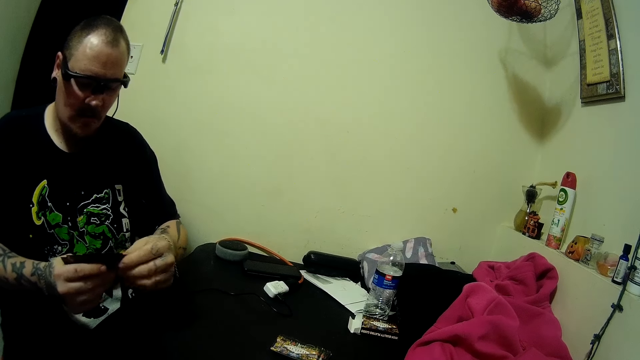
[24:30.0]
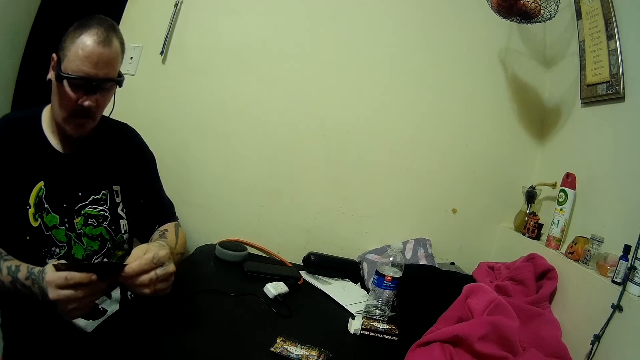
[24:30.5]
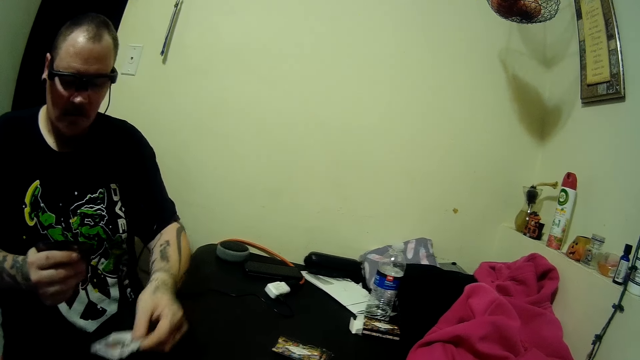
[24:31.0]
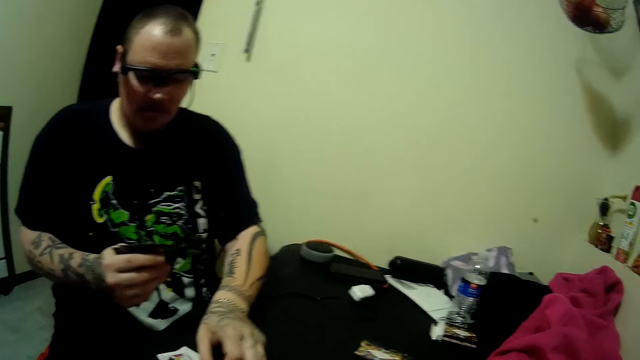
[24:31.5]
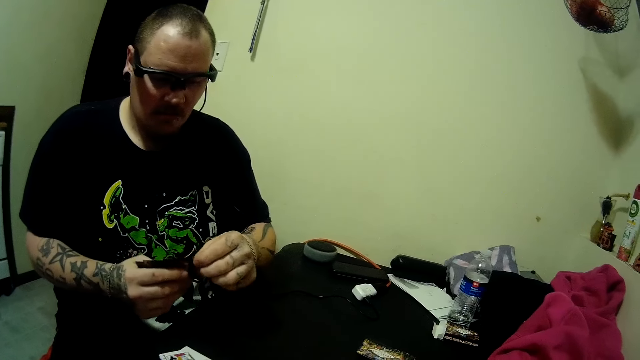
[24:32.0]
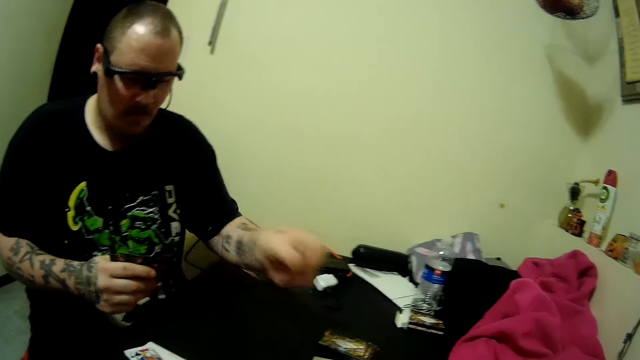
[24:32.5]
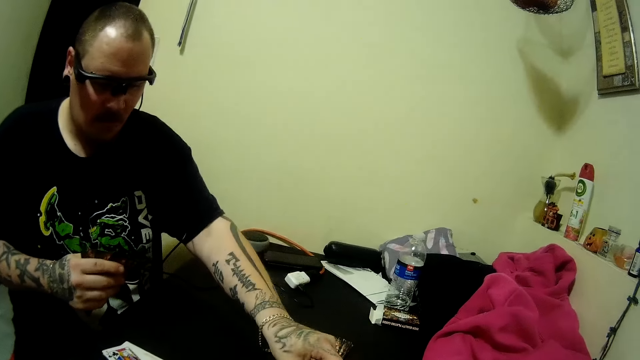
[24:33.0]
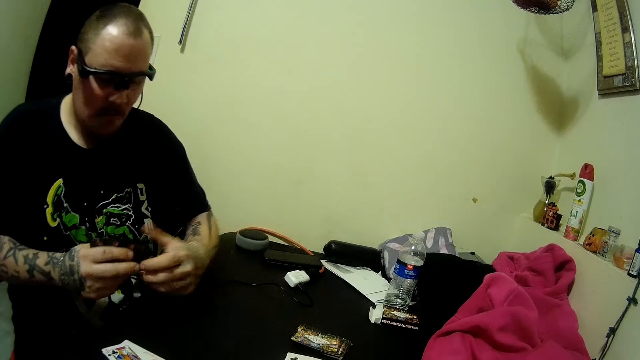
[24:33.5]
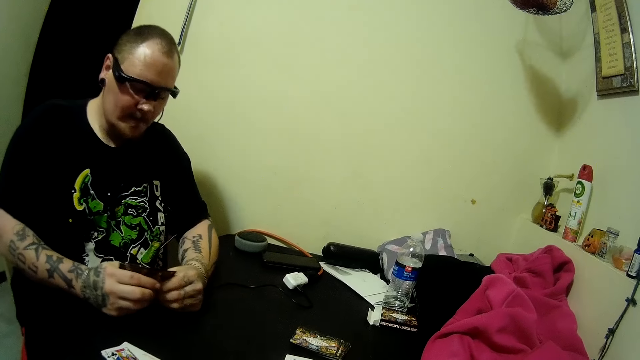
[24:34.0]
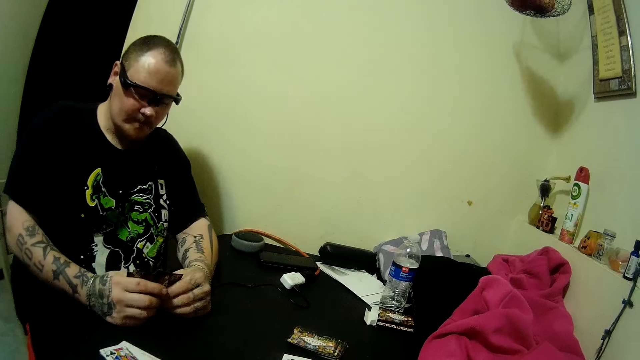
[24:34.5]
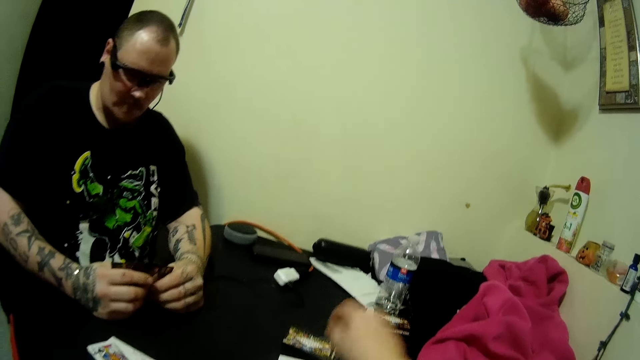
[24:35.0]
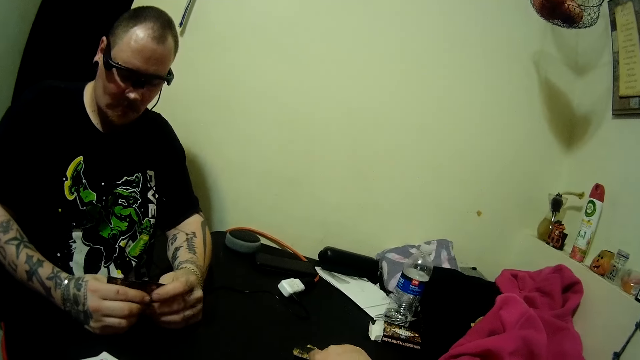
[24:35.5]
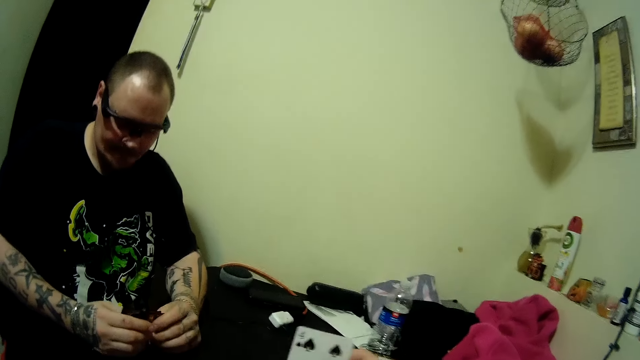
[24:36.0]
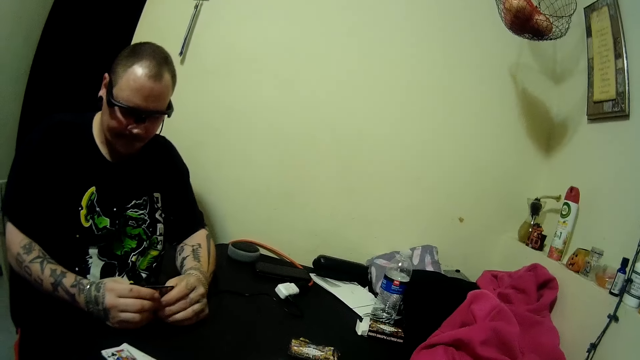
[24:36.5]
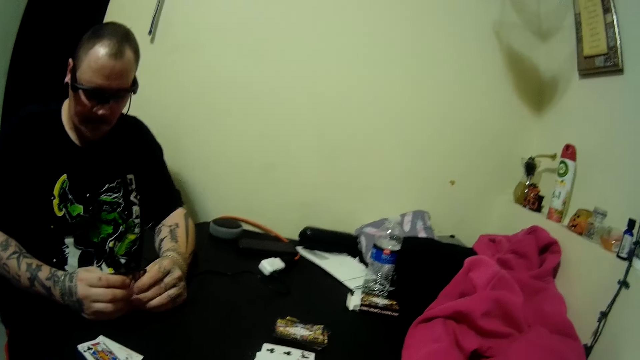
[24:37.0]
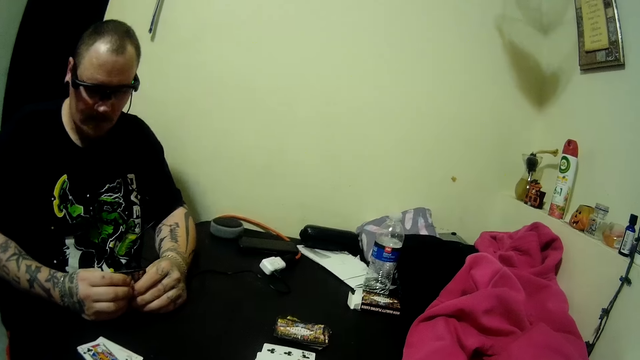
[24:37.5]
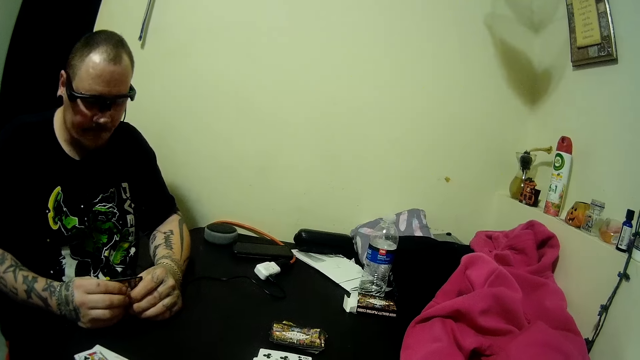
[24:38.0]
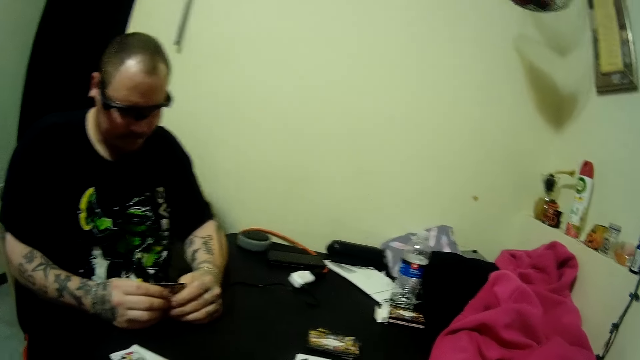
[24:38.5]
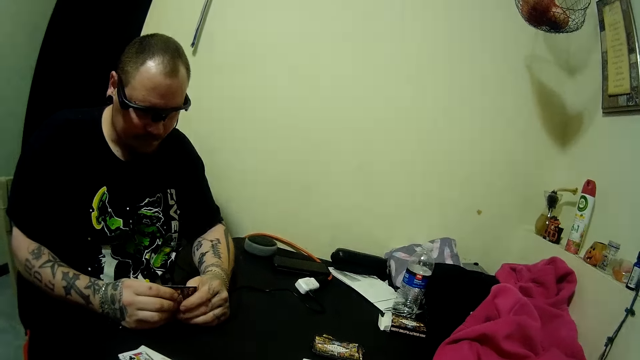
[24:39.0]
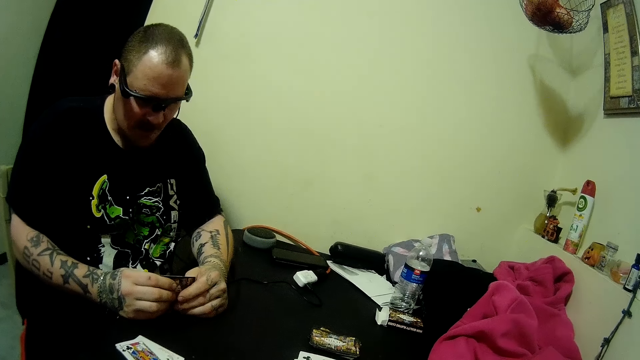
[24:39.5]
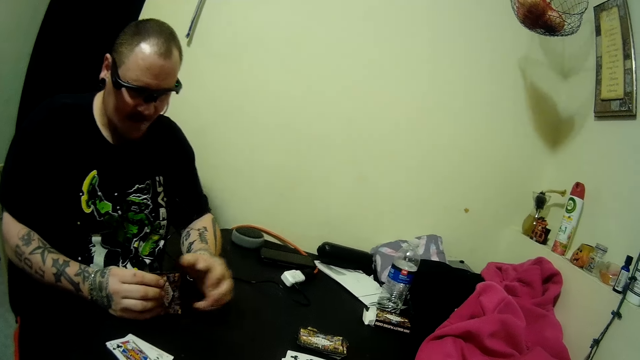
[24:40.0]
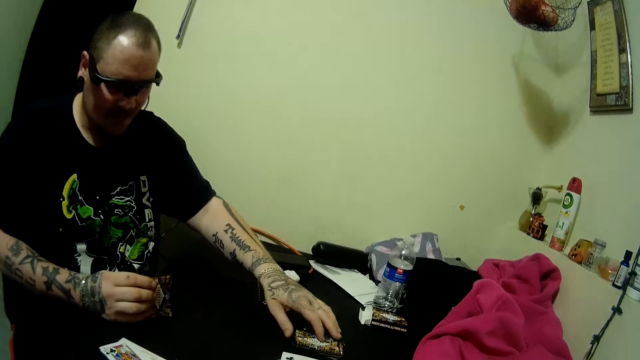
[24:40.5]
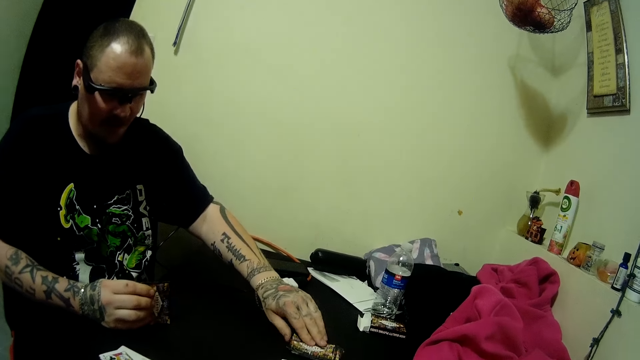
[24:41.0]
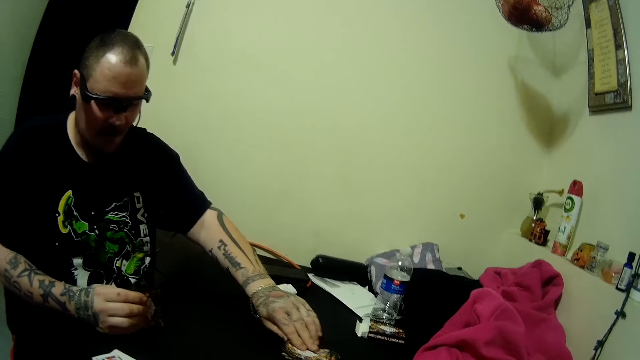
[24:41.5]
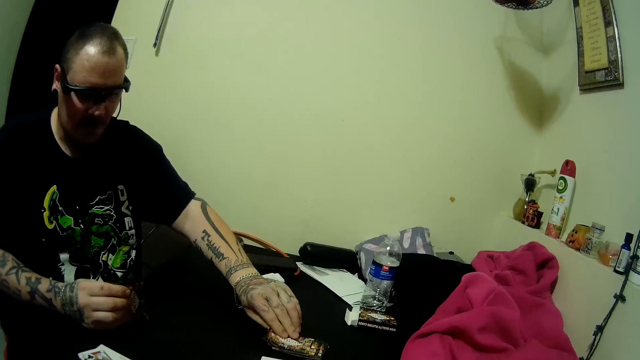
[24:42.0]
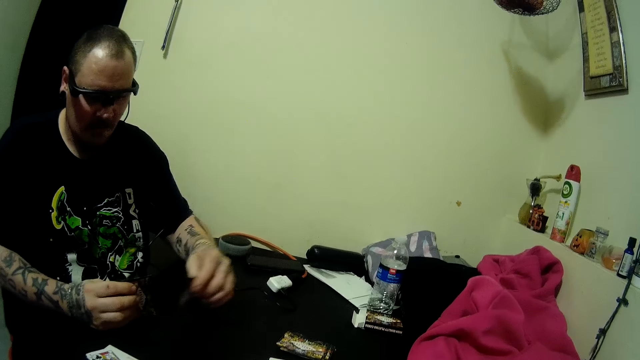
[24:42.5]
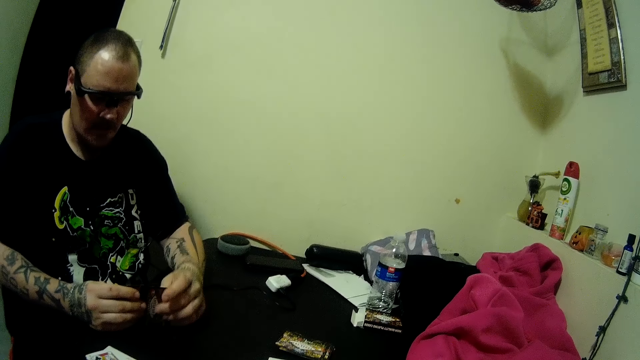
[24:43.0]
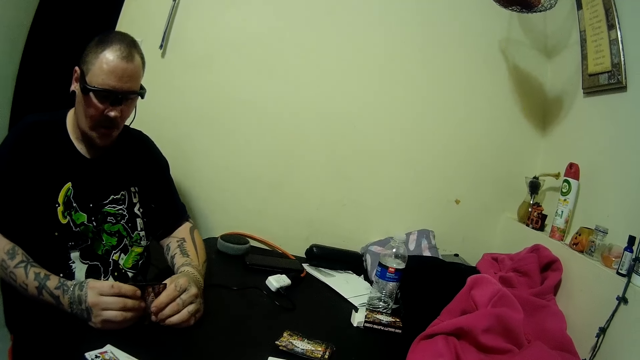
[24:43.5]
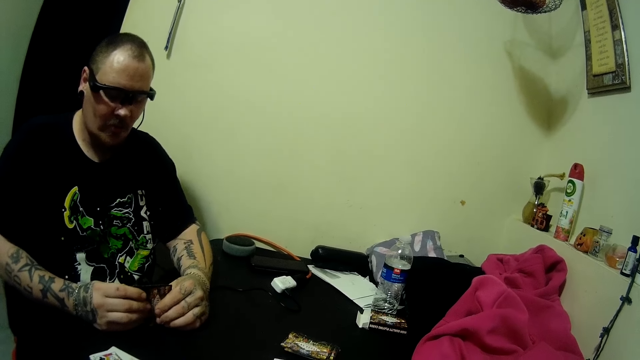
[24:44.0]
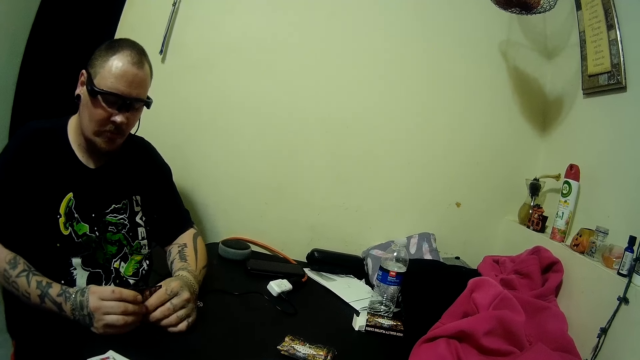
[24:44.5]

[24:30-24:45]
The man drops some cards on the table. He drops some cards on the table again. The camera wearer picks up a card on the table. The man picks up a card from the deck of cards on the table.

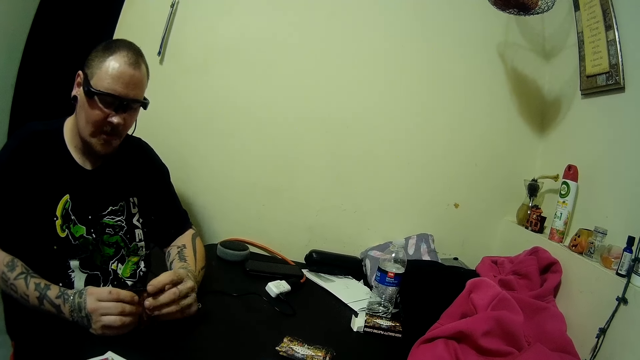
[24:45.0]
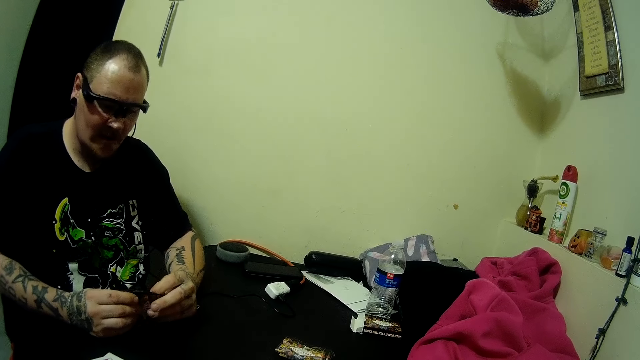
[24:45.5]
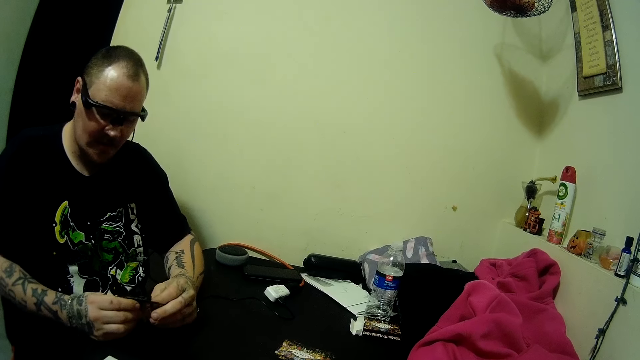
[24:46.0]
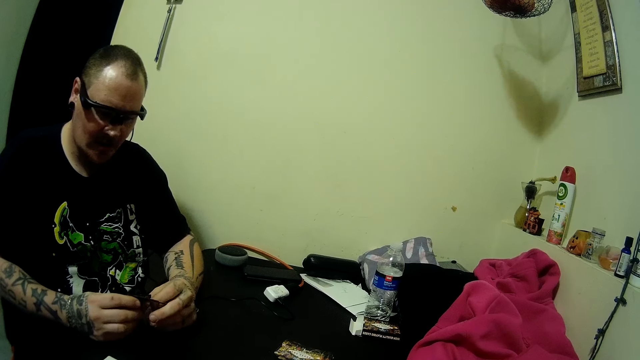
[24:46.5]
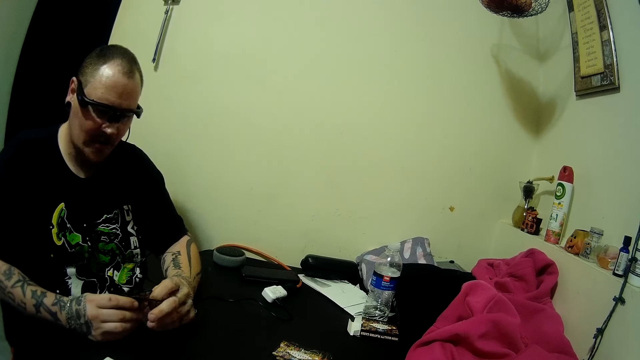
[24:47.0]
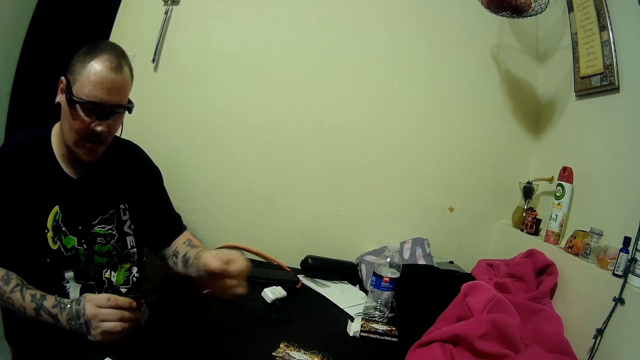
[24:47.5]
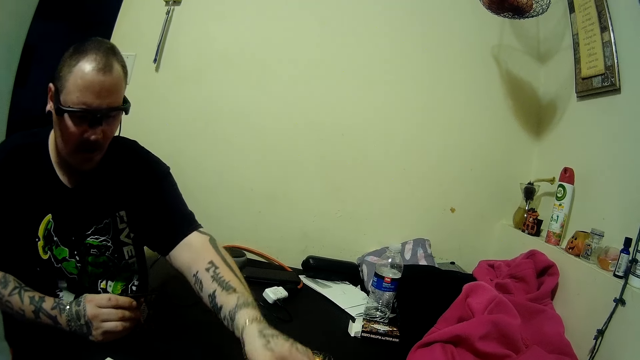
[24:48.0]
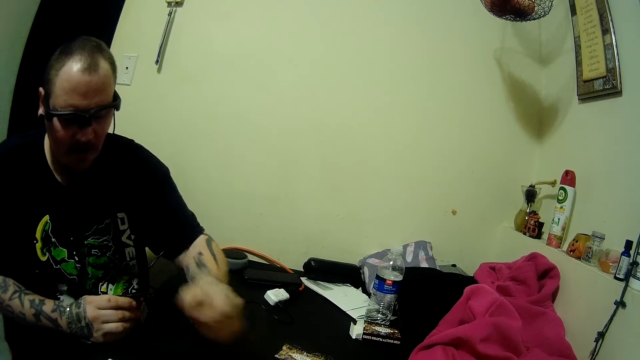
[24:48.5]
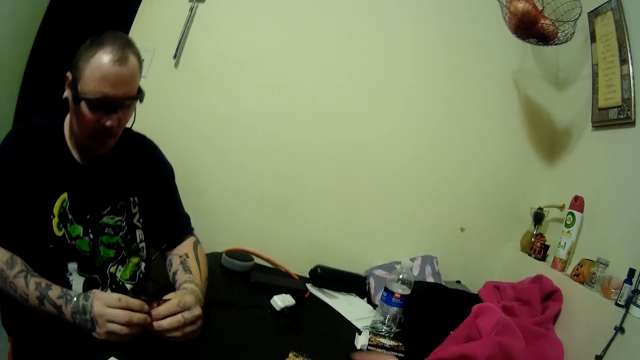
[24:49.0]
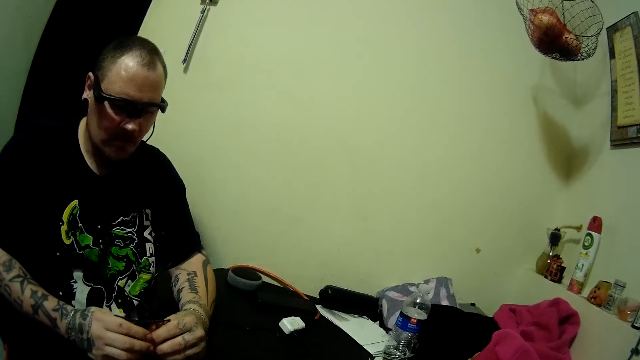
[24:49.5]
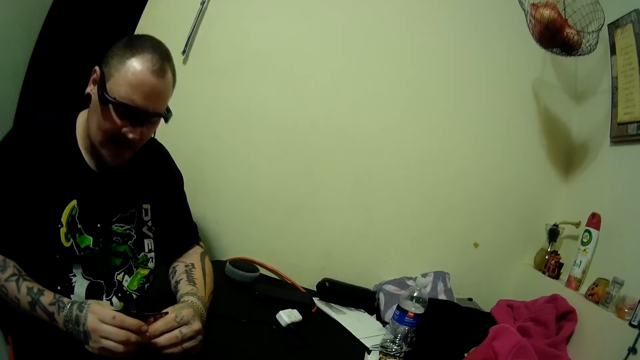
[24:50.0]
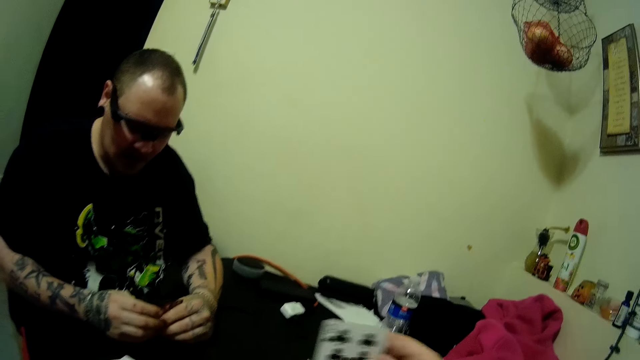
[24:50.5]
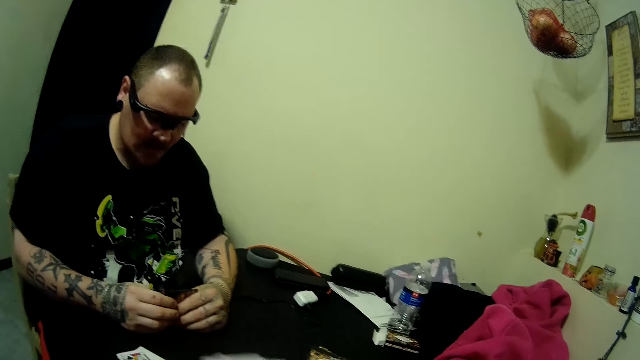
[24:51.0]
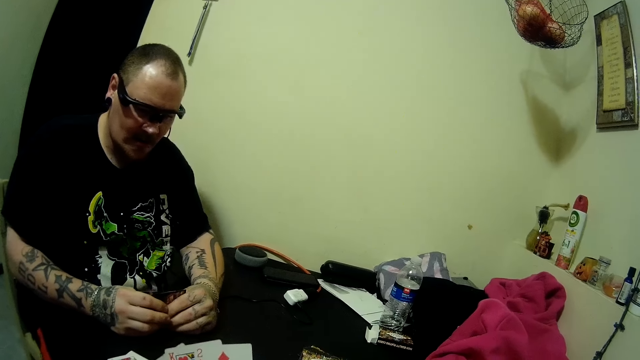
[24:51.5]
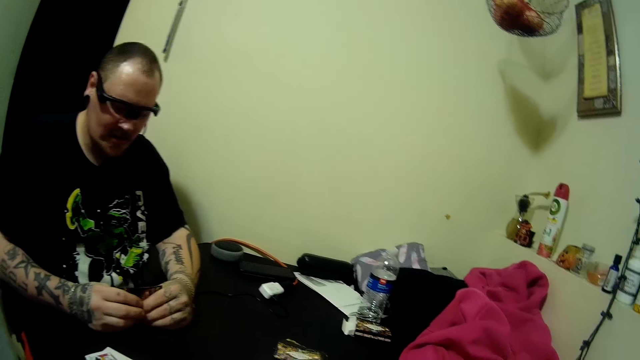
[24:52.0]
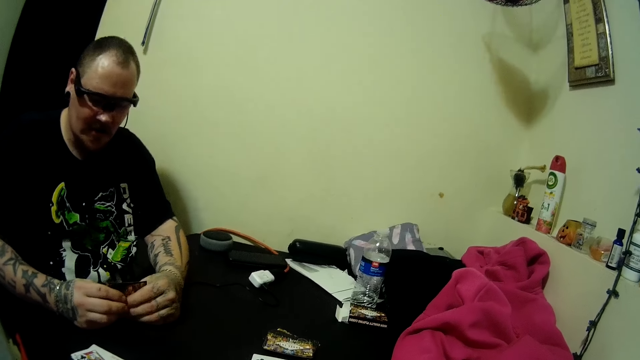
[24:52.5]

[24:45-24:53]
A man looks at the playing cards. The man drops some cards on the table. The camera wearer picks up a card on the table.
